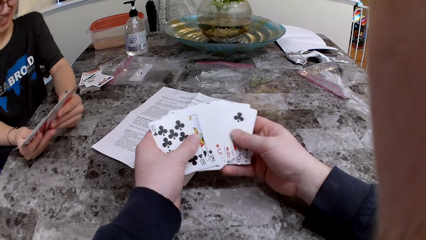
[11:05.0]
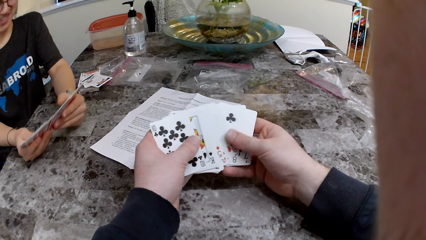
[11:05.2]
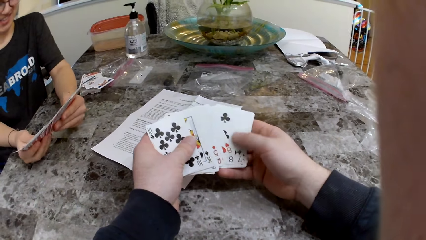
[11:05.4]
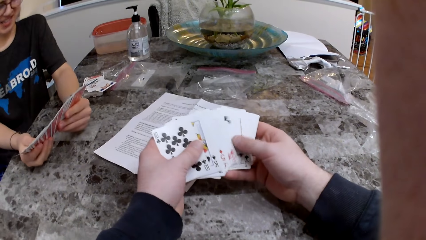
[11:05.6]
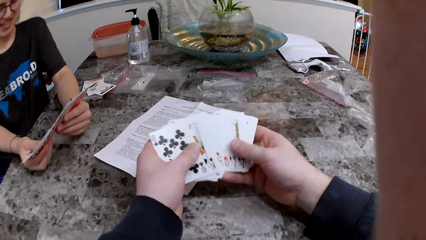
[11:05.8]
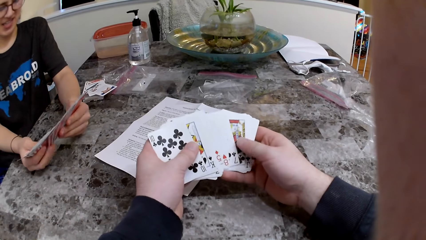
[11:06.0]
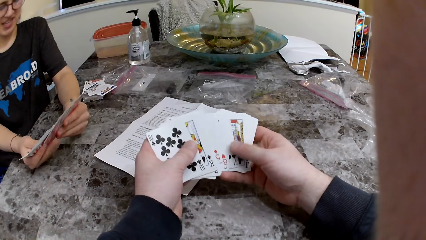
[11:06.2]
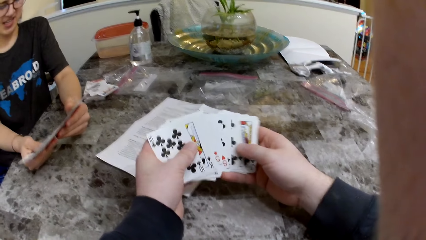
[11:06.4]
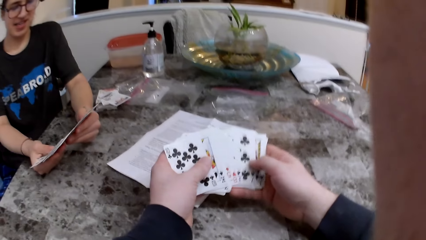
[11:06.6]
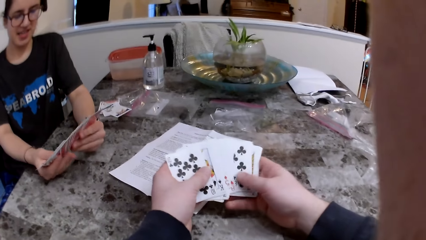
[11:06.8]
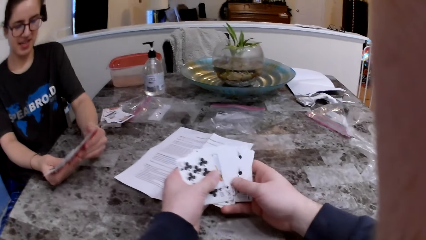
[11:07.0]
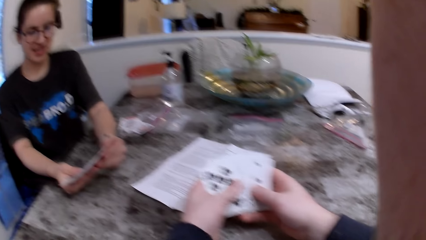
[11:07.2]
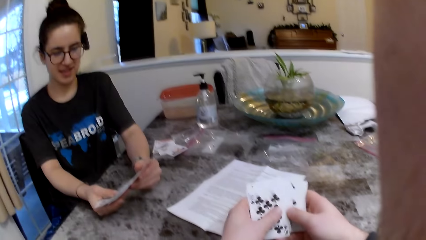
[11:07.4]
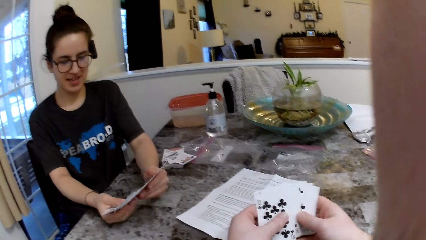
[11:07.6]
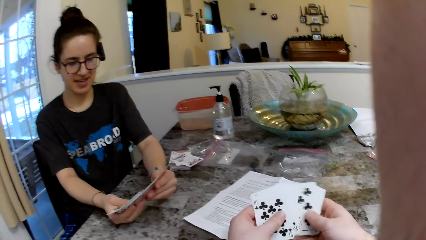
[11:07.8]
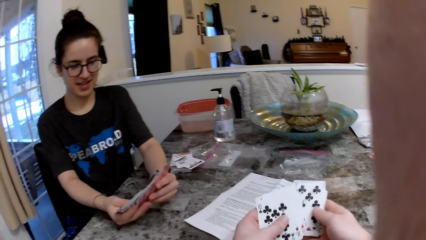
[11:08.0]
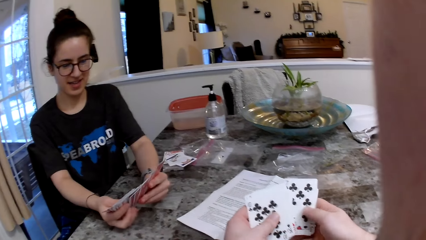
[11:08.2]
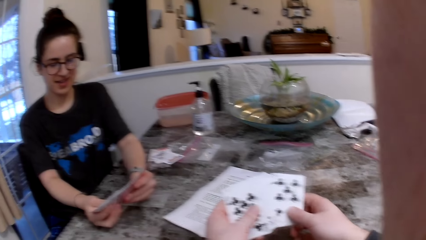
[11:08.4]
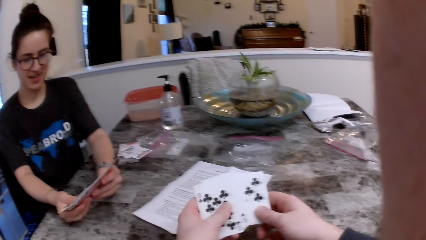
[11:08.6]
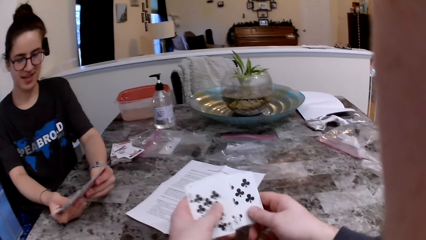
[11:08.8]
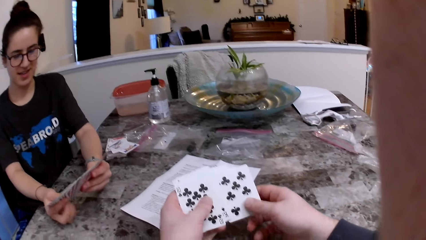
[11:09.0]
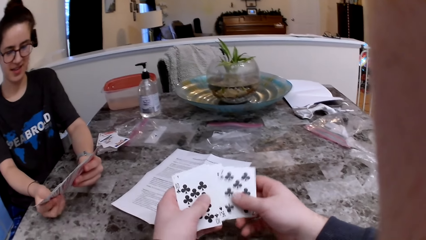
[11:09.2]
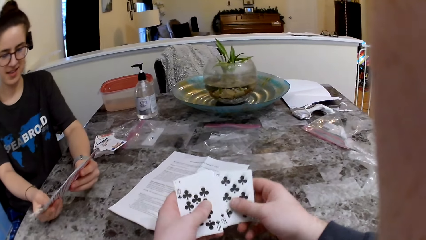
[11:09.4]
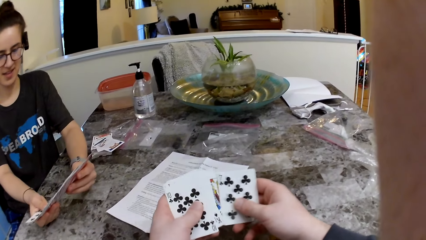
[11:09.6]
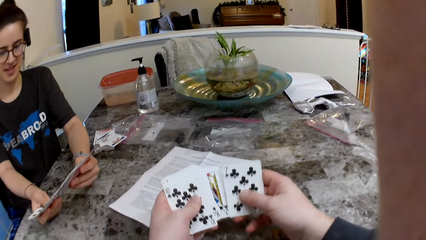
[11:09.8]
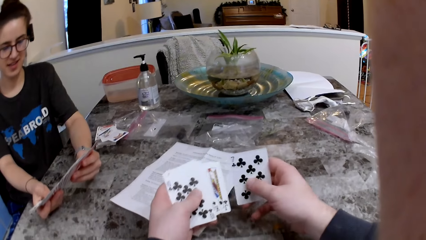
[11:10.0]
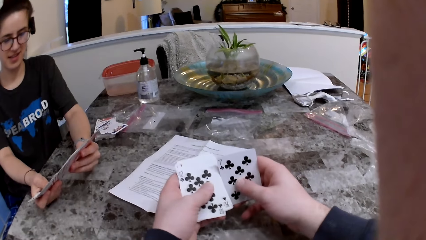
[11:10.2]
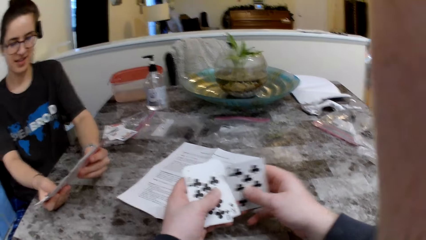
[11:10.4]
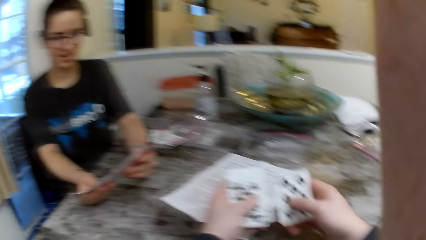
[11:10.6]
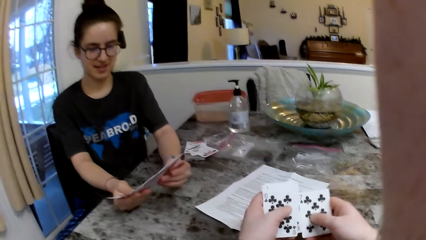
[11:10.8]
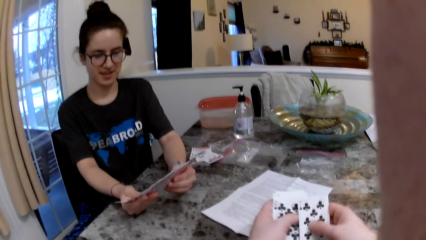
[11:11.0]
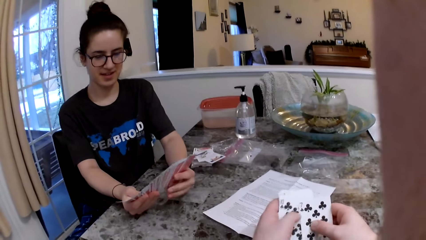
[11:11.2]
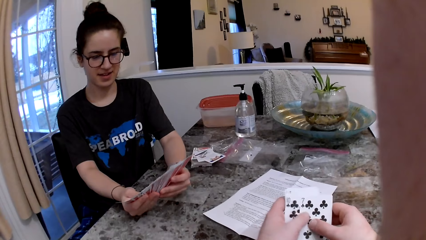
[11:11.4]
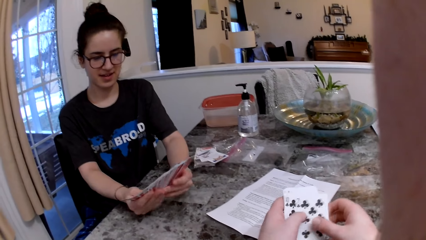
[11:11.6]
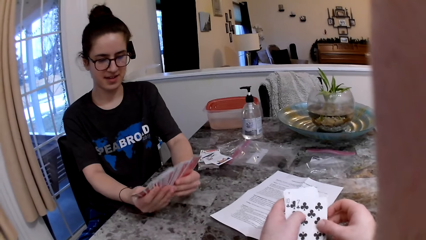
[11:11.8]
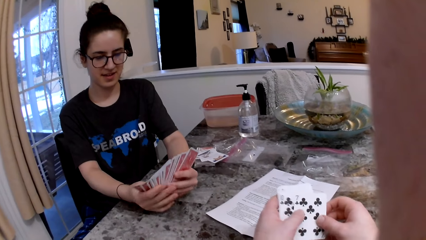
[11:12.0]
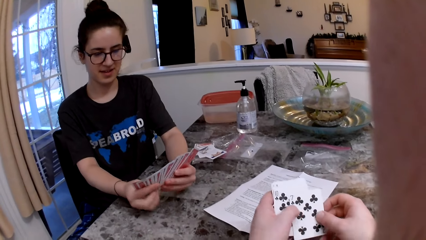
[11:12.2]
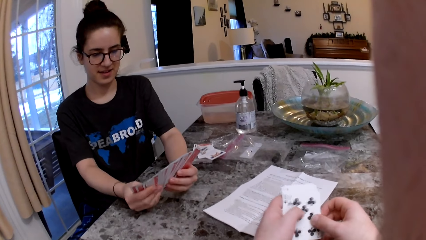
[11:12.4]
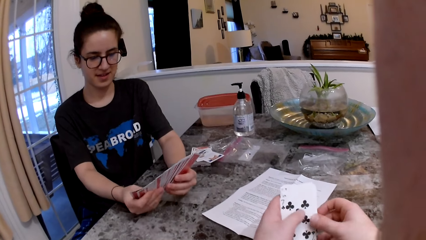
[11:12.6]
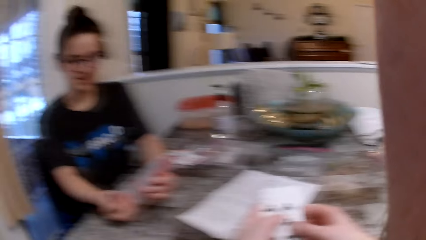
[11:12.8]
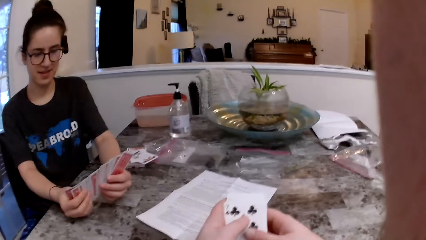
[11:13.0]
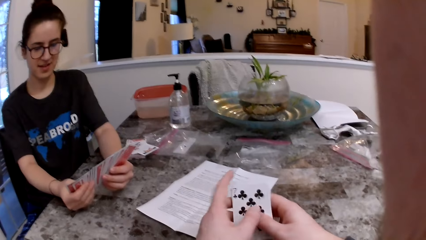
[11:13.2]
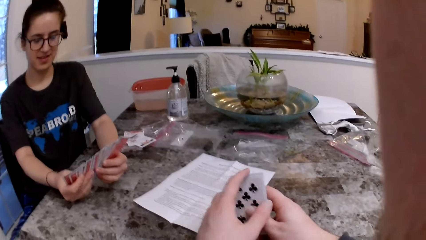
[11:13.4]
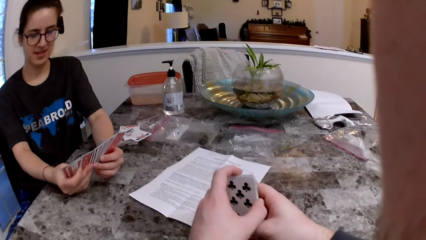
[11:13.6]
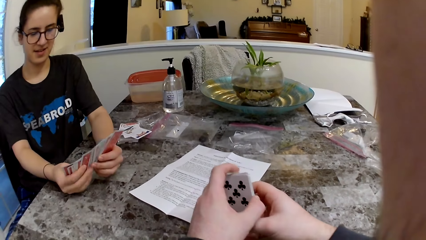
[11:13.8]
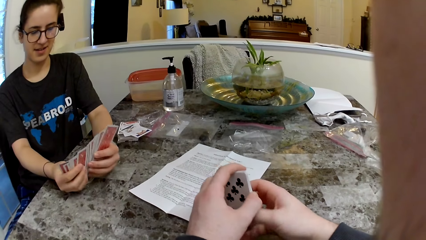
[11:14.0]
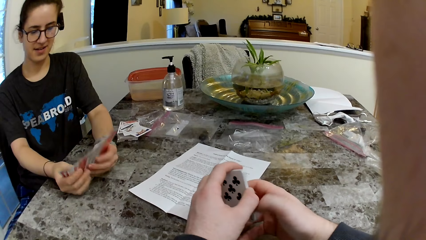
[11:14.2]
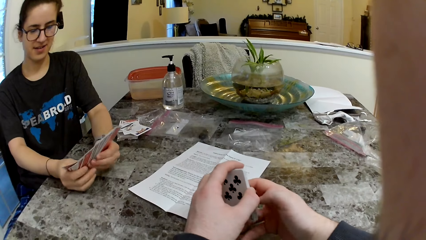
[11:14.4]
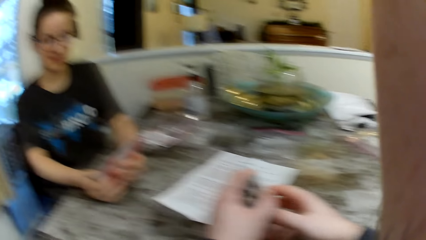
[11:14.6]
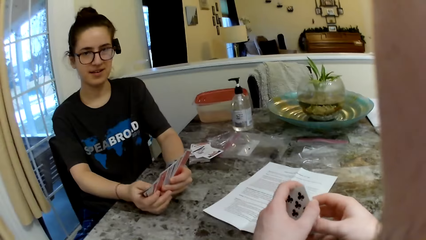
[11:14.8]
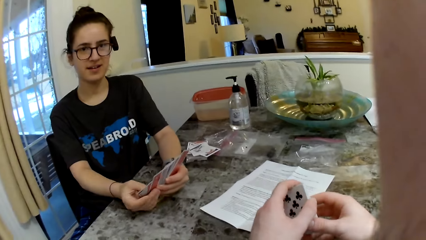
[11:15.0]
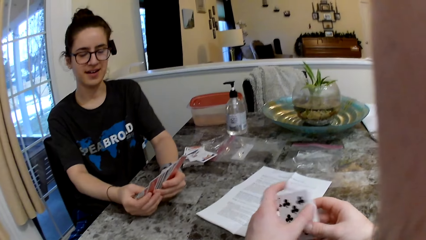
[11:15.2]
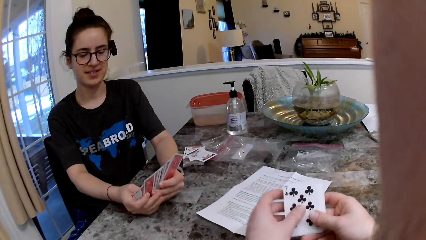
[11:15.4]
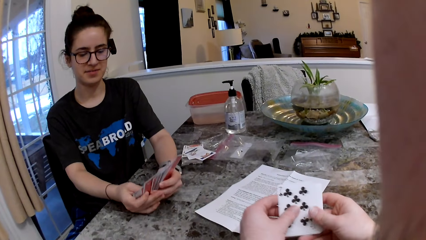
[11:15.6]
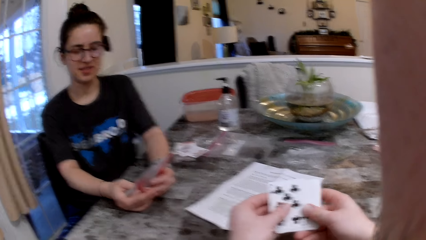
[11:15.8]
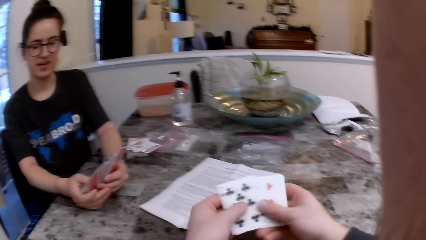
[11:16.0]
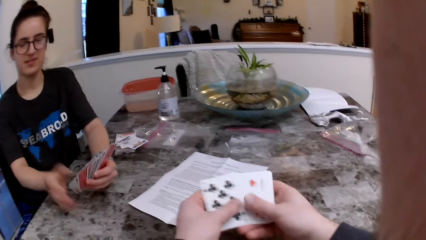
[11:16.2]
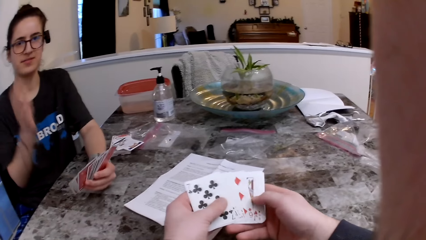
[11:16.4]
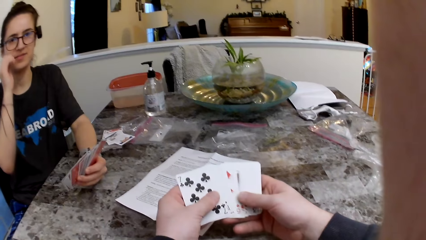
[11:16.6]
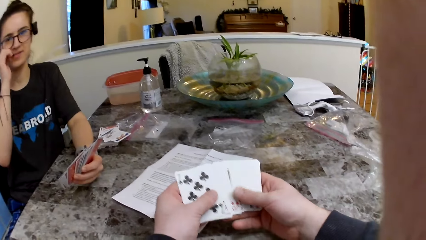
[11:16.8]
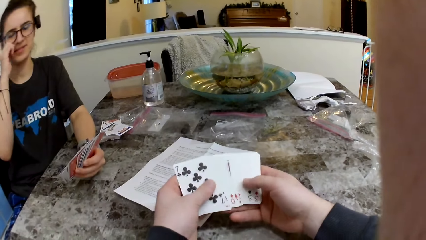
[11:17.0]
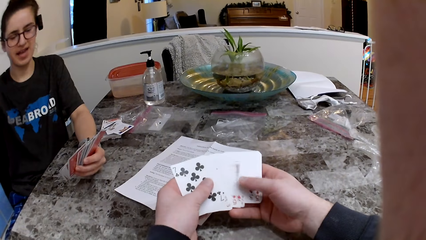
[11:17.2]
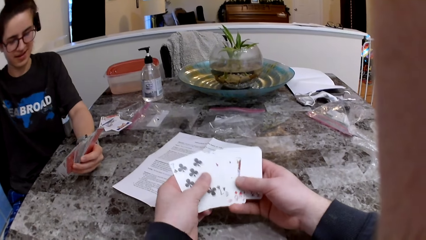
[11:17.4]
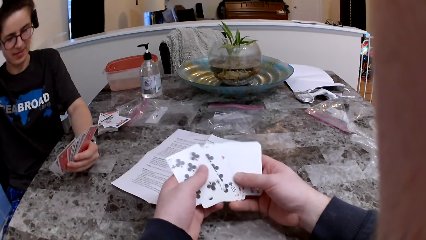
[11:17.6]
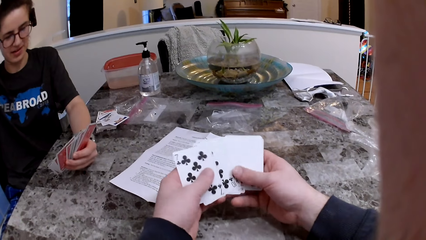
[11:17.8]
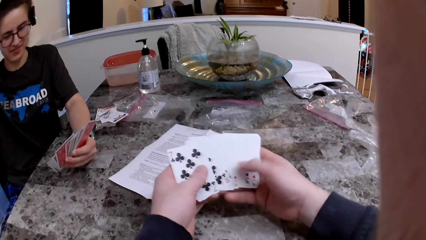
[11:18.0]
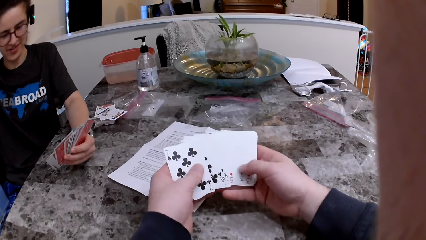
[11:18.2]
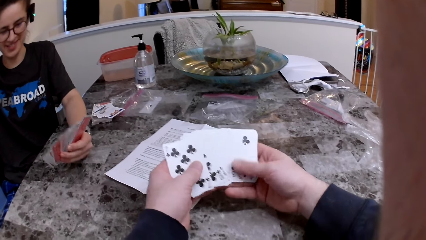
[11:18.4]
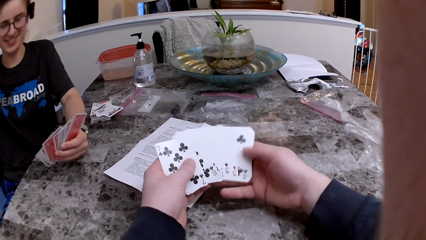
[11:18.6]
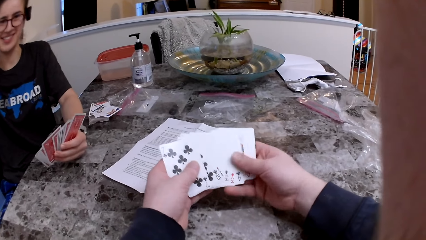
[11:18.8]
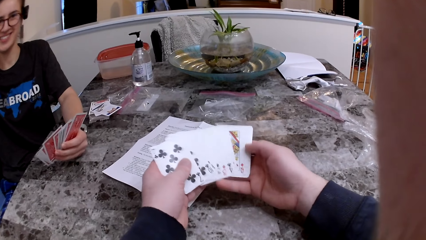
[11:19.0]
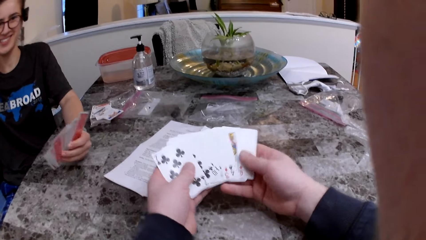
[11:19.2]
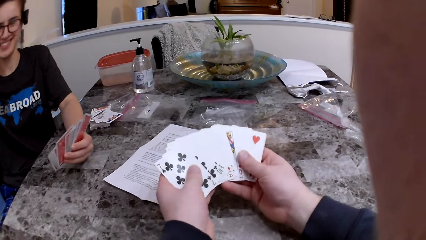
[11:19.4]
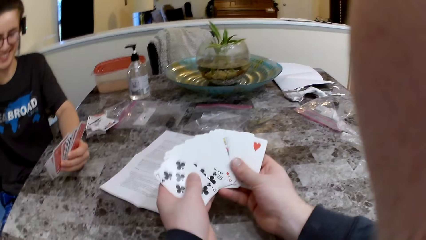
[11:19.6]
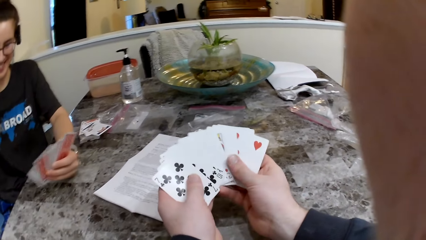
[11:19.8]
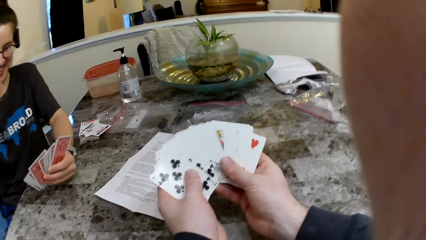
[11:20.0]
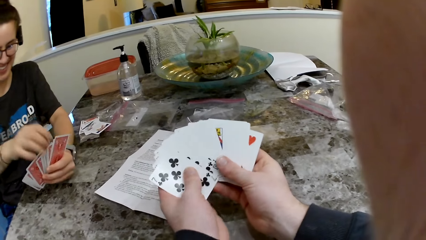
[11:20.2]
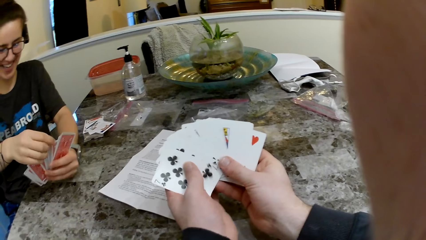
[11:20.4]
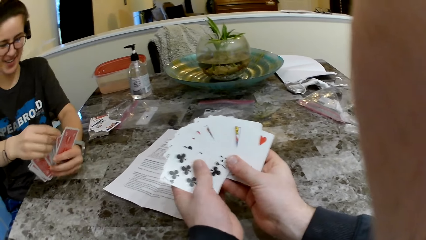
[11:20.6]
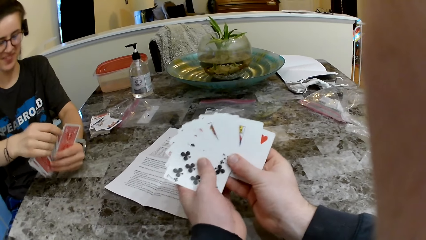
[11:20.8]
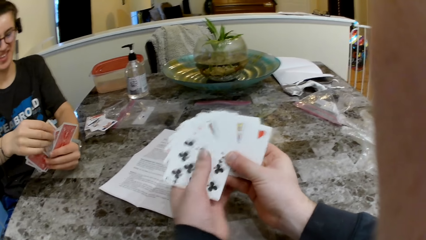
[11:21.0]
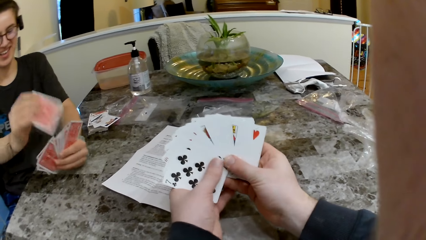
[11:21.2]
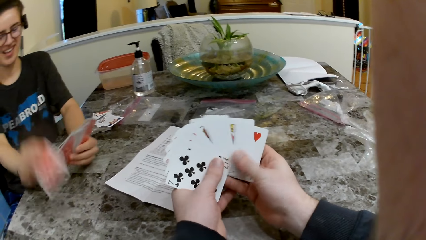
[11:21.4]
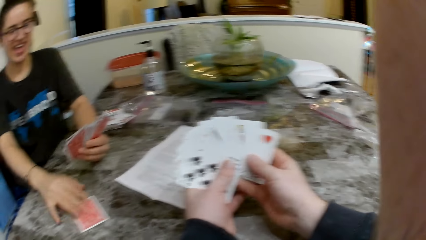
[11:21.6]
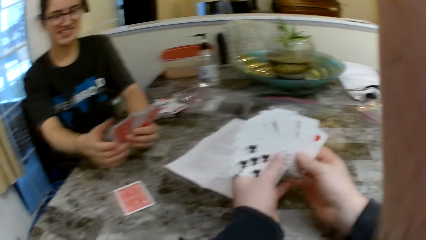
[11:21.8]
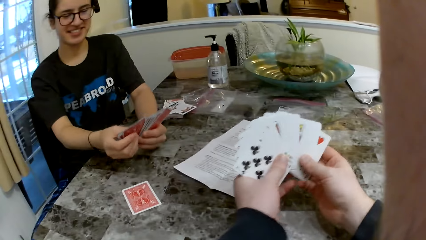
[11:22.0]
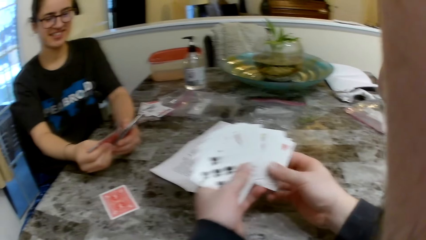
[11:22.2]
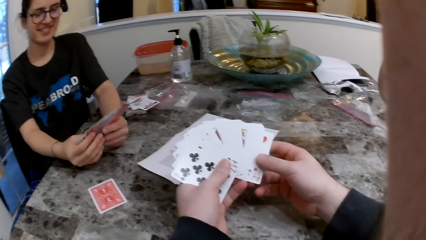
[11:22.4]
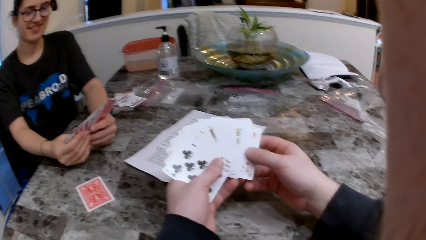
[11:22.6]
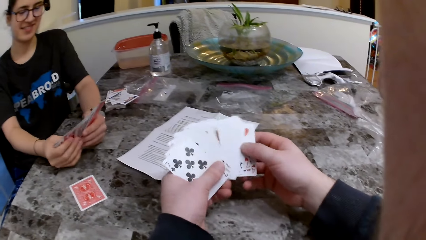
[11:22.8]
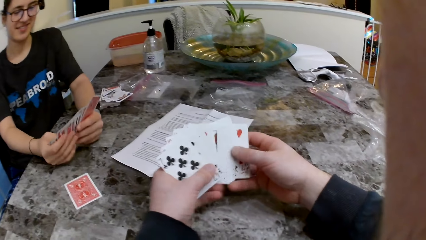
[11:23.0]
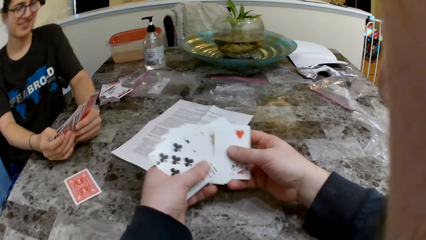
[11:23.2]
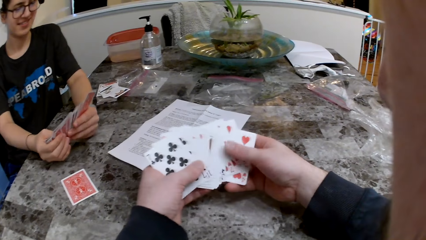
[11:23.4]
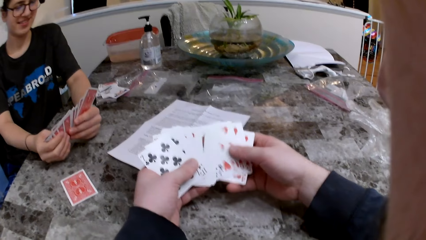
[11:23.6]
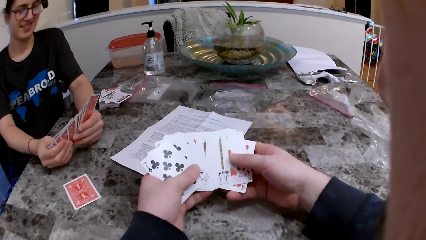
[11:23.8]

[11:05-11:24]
The camera wearer arranges the cards and checks the cards. The woman adjusts her glasses with her right hand, touches the back of her head, and drops a card on the table with her right hand.
